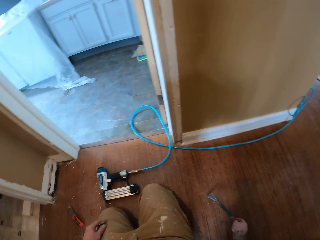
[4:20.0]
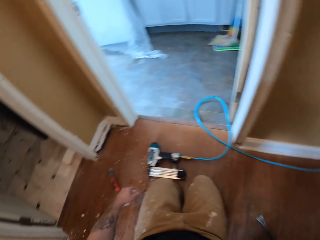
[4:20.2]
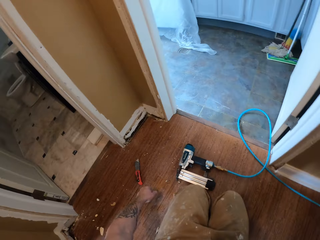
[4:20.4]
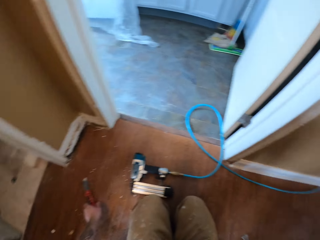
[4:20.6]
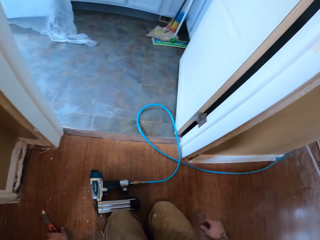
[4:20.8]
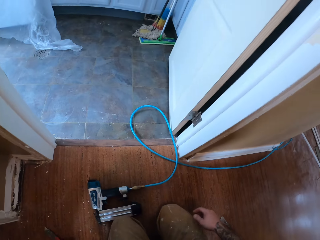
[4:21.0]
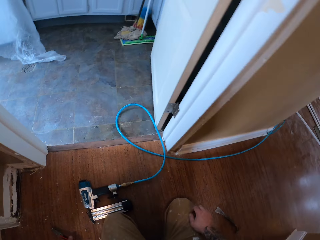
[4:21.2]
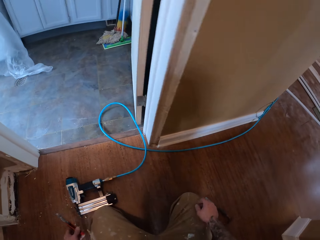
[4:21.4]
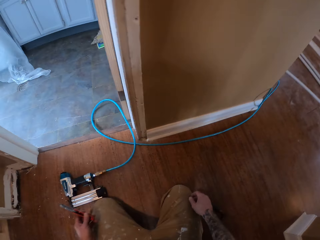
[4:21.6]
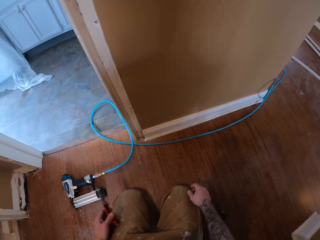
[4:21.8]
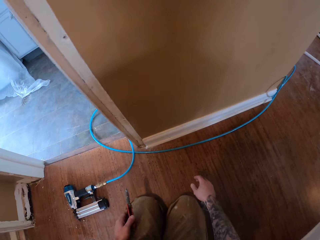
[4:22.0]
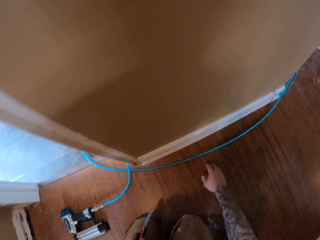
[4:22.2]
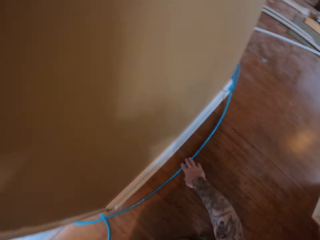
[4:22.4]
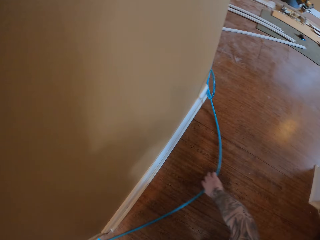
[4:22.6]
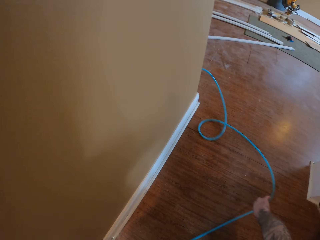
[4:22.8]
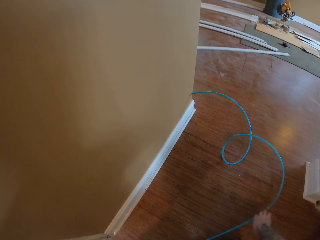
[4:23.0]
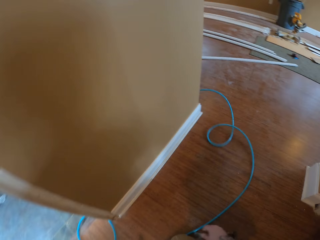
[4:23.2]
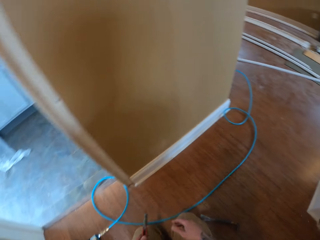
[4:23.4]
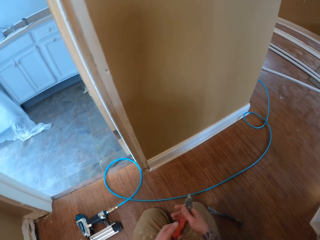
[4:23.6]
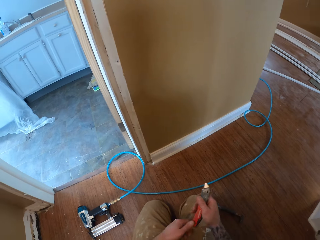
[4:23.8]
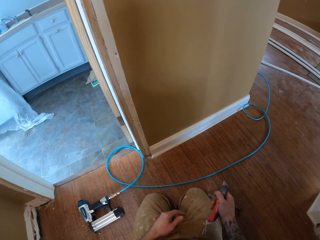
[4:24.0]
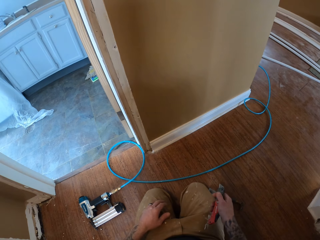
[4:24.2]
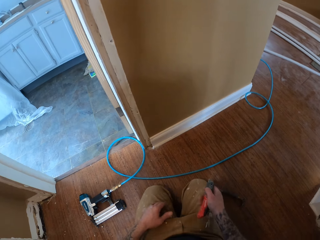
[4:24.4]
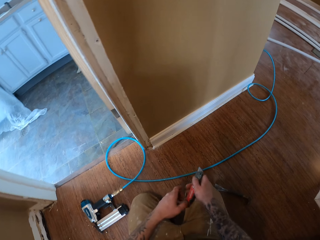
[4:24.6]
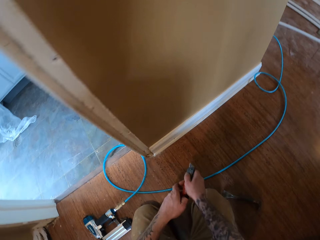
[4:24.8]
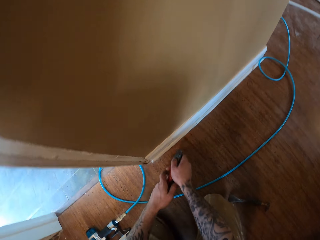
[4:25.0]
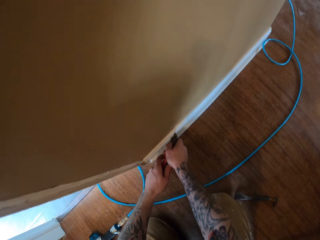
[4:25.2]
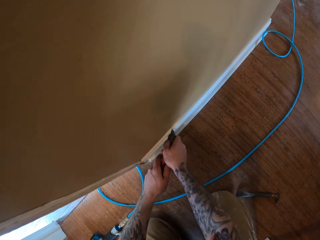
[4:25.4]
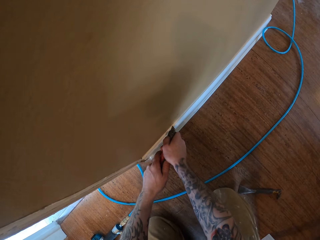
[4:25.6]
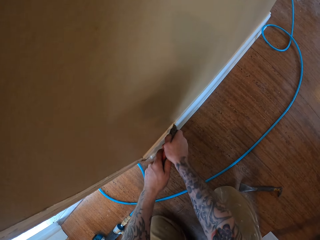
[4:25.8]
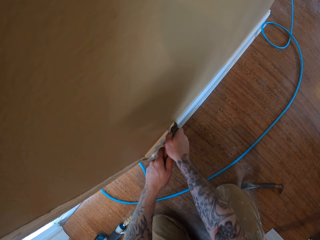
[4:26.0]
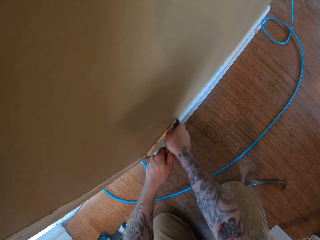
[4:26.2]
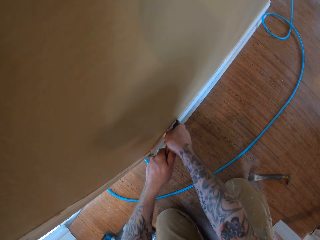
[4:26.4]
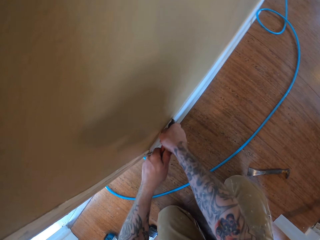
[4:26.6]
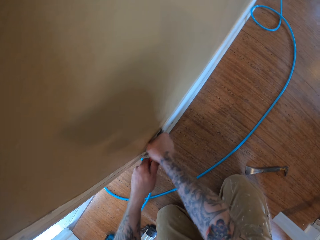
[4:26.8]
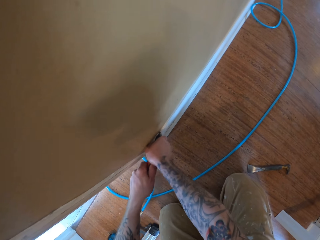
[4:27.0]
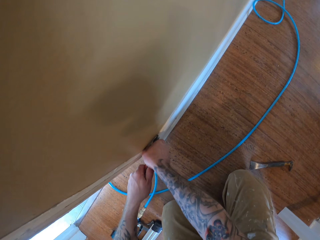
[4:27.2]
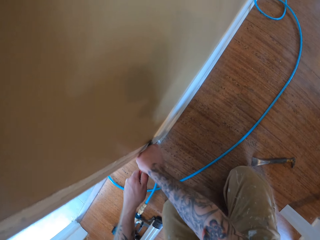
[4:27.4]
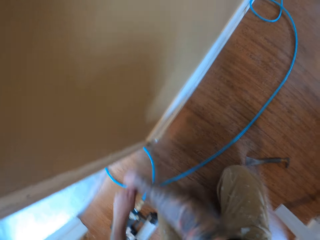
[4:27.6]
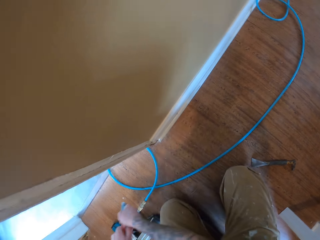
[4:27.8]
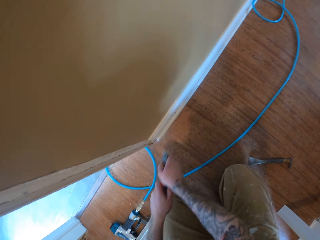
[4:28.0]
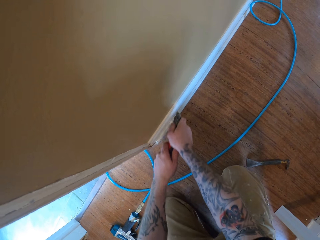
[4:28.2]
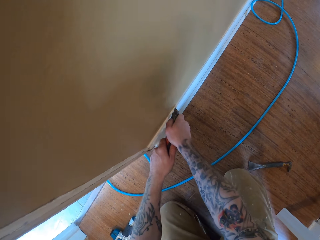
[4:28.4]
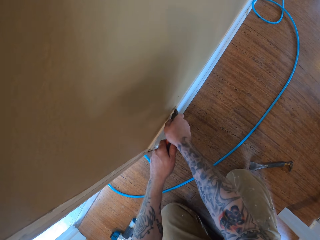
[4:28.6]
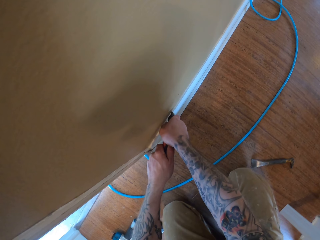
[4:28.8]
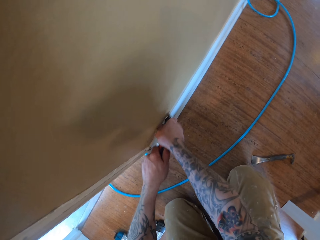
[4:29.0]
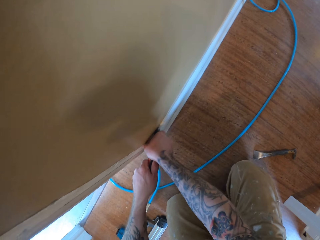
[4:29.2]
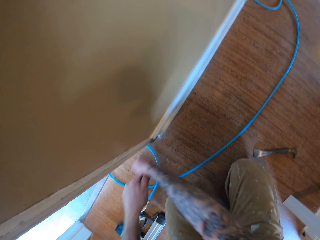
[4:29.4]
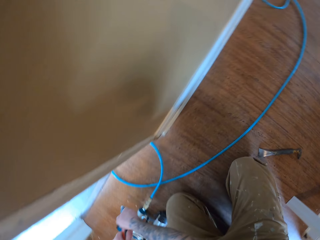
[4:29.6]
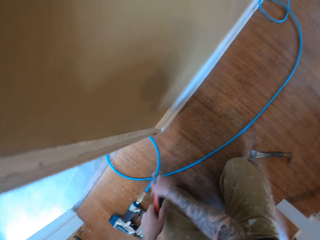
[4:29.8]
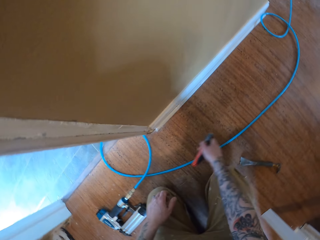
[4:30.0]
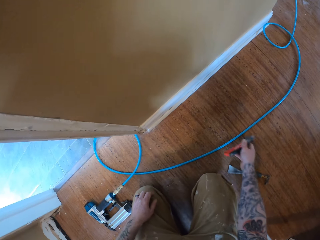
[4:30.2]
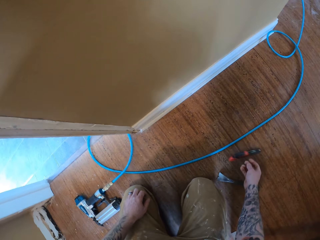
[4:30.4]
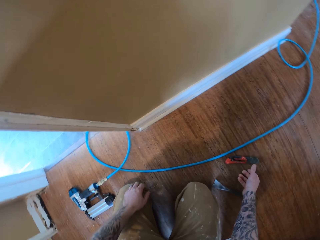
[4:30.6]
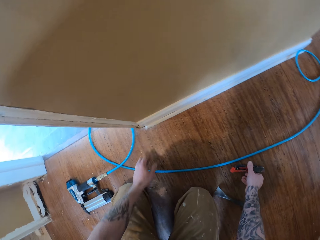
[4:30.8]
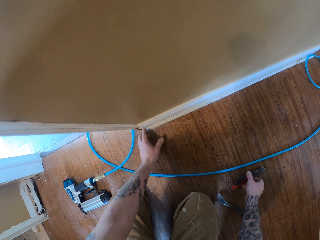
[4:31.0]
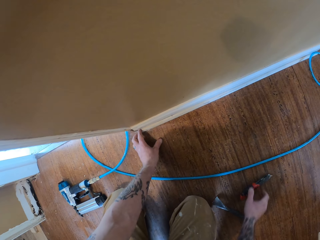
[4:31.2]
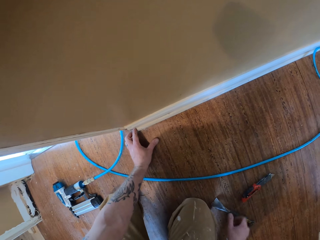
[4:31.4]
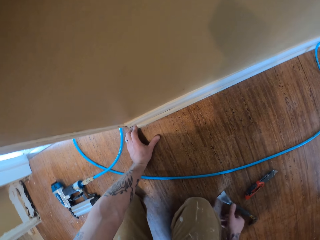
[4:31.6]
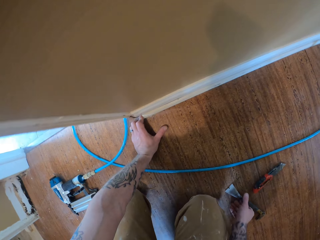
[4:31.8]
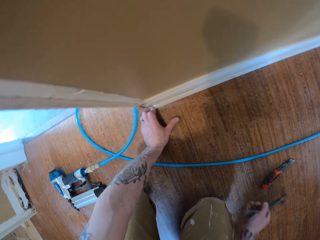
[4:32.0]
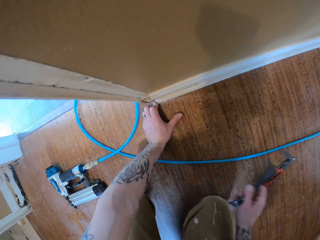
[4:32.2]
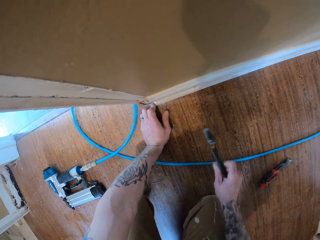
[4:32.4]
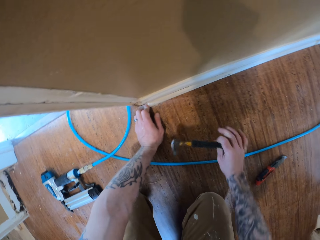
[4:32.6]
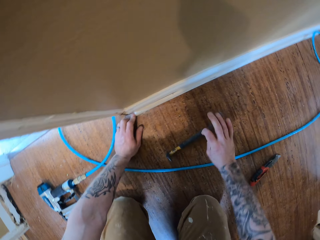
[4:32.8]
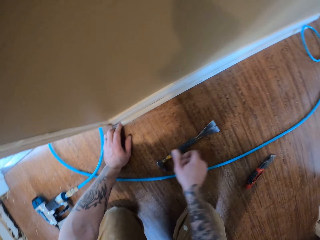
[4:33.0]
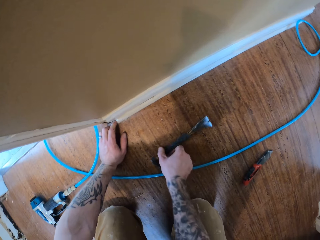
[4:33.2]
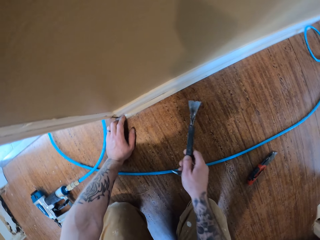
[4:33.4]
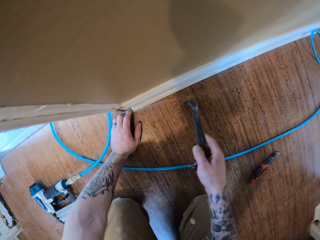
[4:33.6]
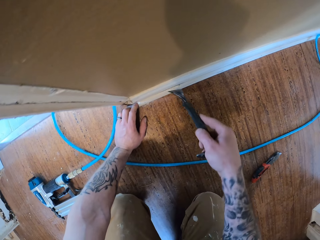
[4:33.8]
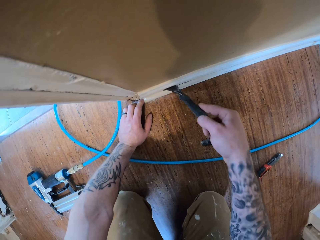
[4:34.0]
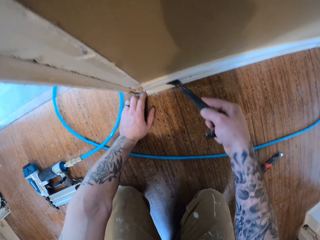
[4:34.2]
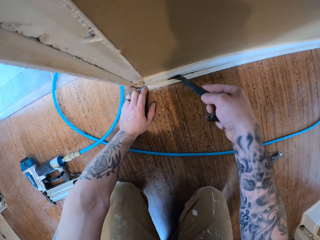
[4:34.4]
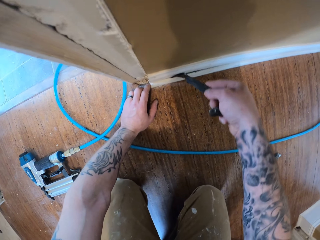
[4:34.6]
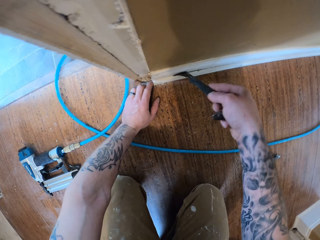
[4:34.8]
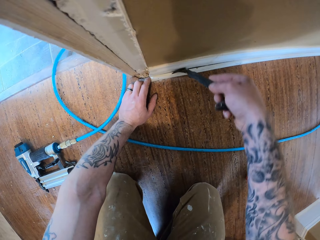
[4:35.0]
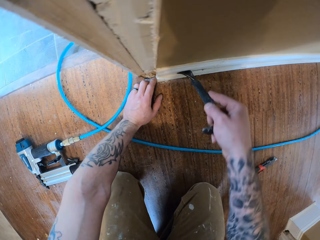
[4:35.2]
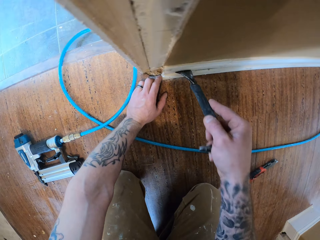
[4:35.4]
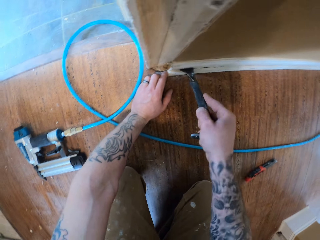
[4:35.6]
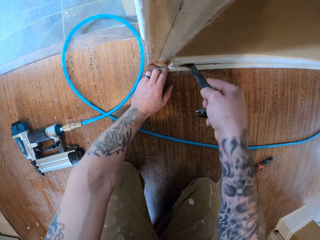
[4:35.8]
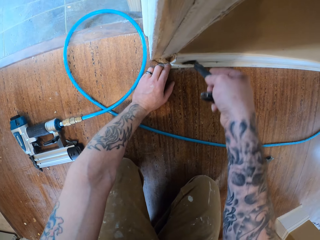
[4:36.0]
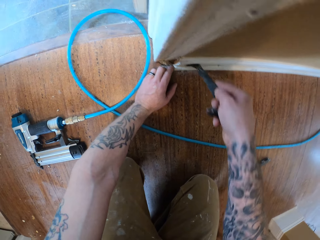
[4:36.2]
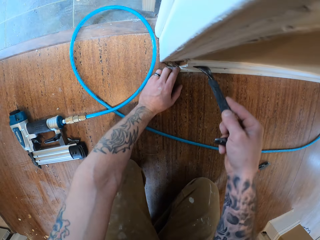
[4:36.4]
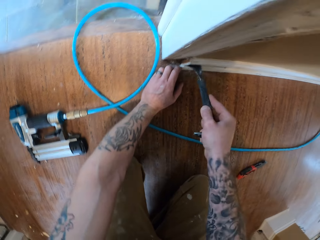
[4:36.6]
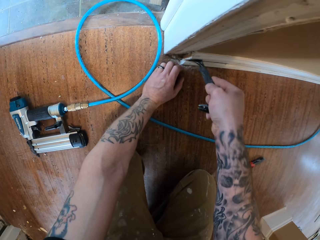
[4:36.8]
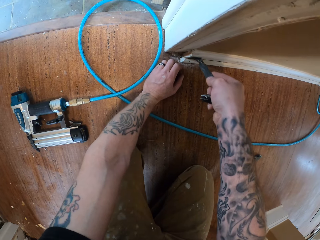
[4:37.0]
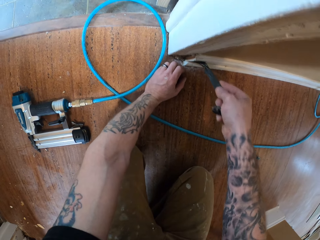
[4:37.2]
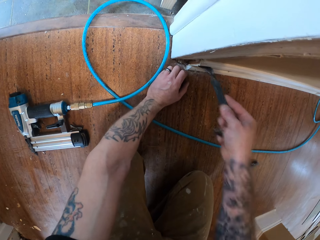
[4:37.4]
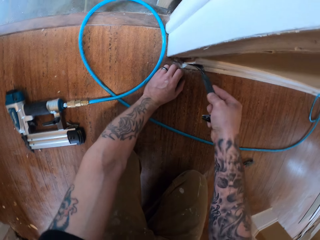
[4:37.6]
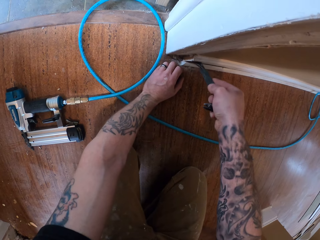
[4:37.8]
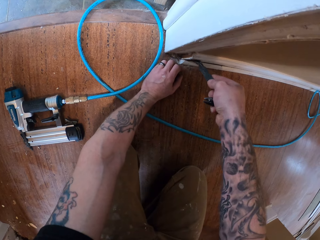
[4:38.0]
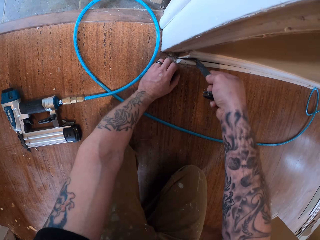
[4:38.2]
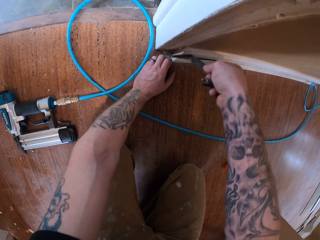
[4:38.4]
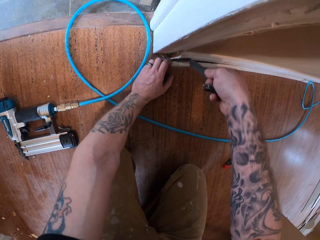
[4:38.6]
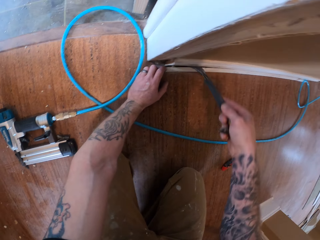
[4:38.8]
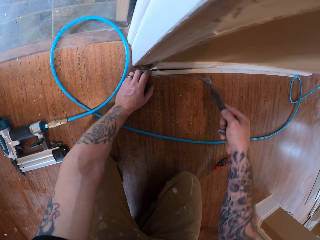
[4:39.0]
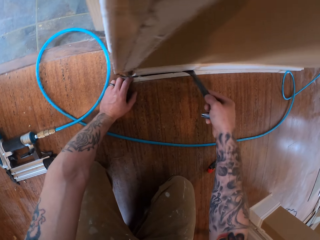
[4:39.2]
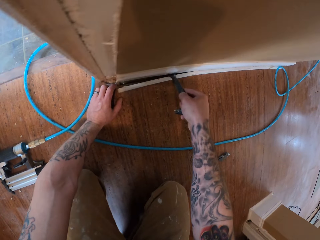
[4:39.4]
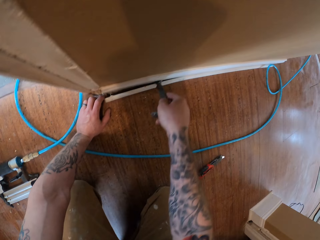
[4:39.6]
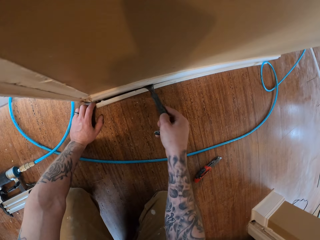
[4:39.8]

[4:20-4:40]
The camera wearer drops the crowbar. He takes the knife with his left hand. He pulls the wire. He marks a wall trim with the knife. He cuts the baseboard using the utility knife. He puts the utility knife on the floor. He picks up a putty knife. He removes the baseboard using the putty knife.

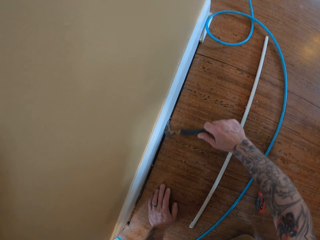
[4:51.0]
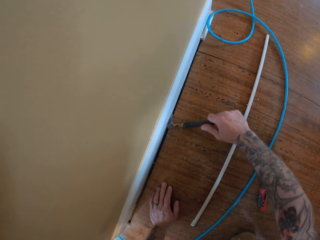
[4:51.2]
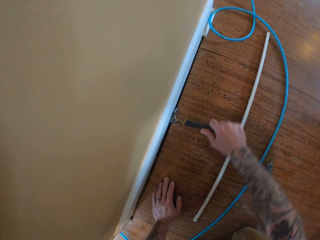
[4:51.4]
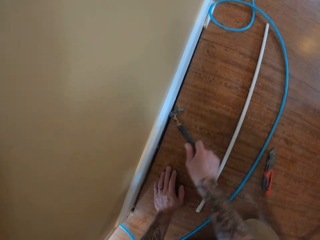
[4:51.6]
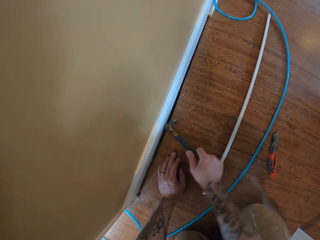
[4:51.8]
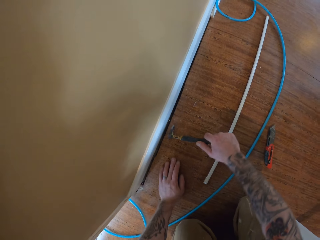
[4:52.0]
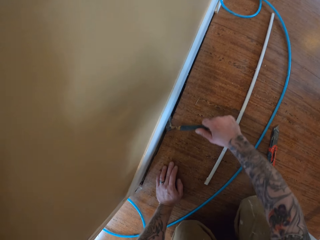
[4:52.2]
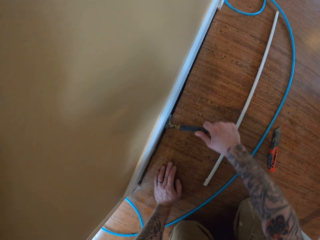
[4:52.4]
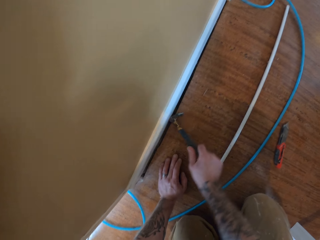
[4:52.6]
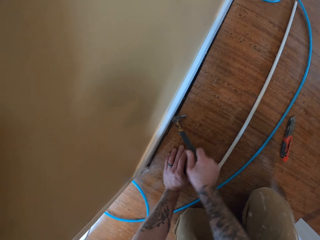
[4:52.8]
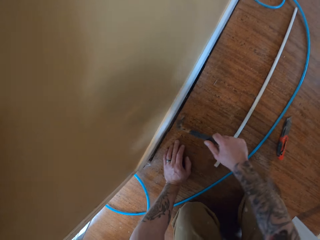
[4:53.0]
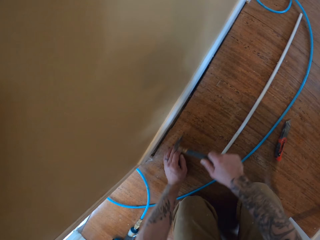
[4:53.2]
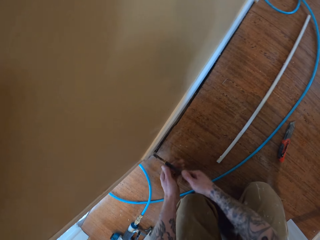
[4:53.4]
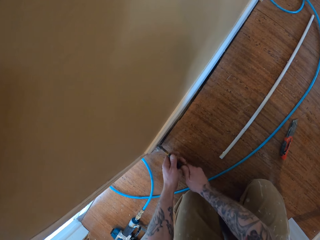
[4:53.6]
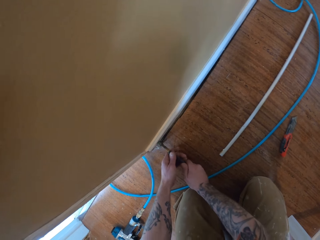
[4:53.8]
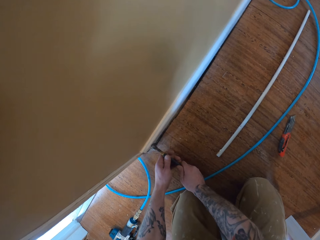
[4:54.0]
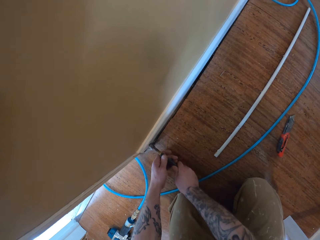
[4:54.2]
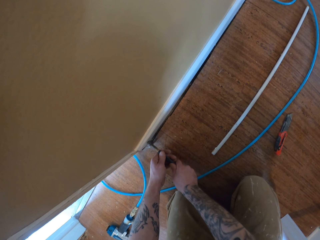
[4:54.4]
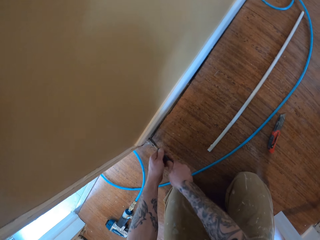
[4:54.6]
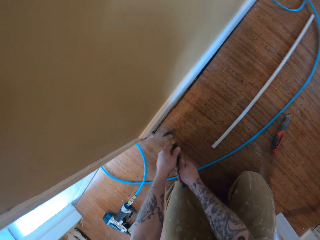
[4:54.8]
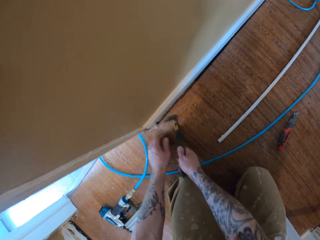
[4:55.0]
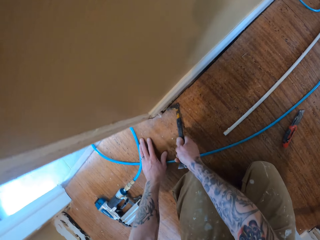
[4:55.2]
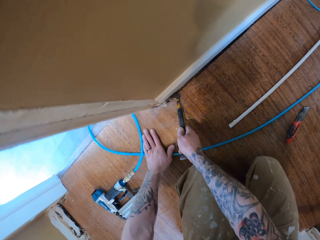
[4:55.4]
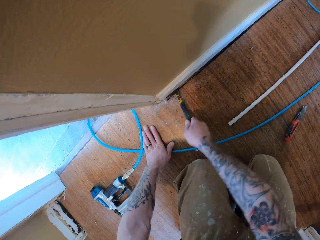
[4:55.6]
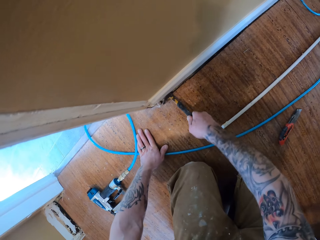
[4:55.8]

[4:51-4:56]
The camera wearer removes nails with the crowbar. They remove wood on the wall.
